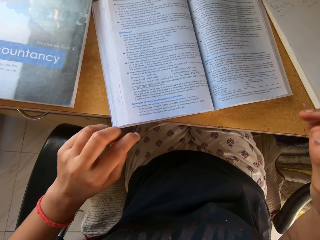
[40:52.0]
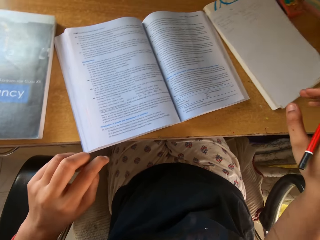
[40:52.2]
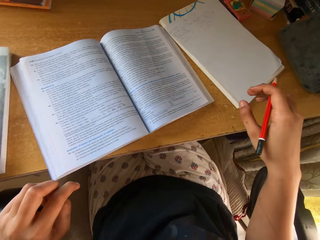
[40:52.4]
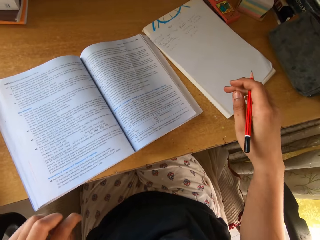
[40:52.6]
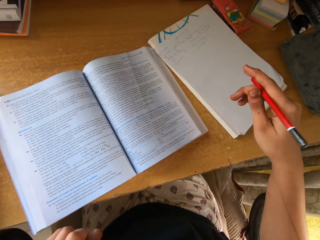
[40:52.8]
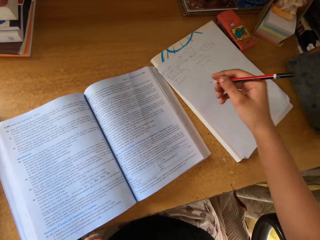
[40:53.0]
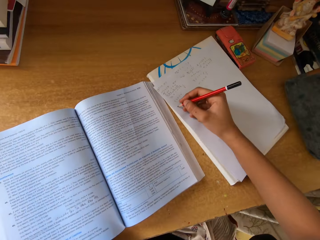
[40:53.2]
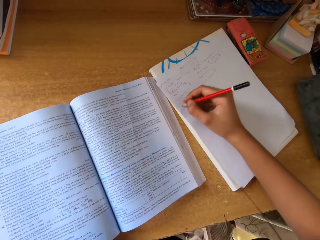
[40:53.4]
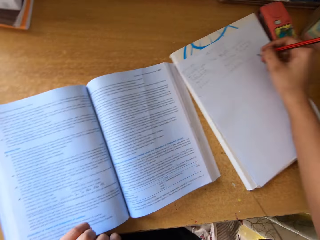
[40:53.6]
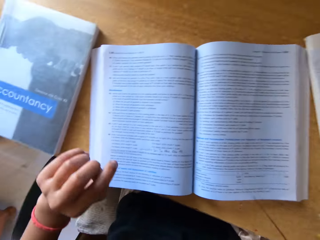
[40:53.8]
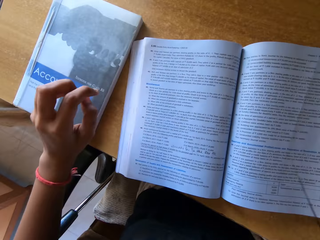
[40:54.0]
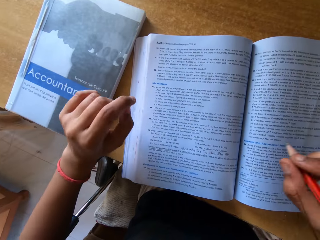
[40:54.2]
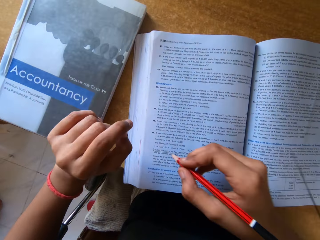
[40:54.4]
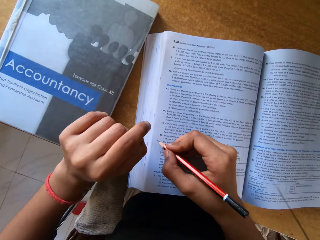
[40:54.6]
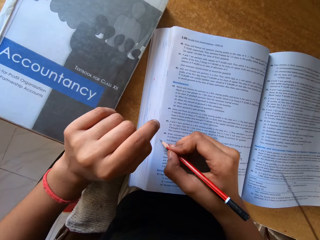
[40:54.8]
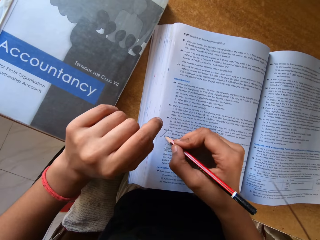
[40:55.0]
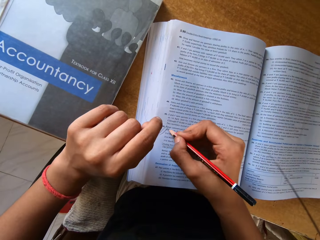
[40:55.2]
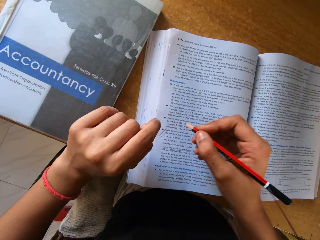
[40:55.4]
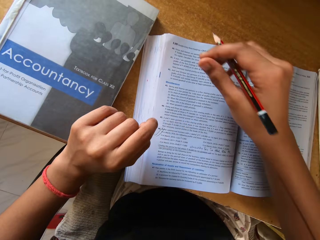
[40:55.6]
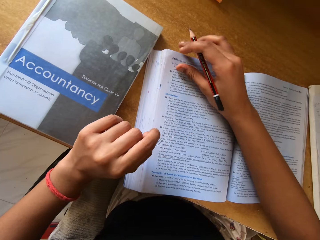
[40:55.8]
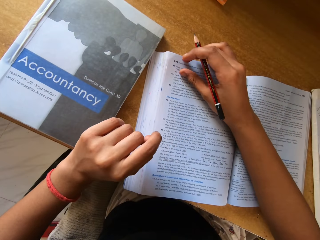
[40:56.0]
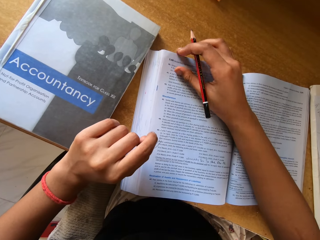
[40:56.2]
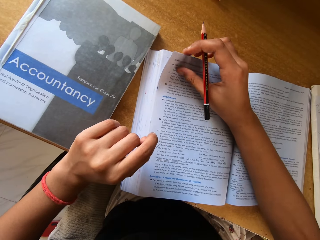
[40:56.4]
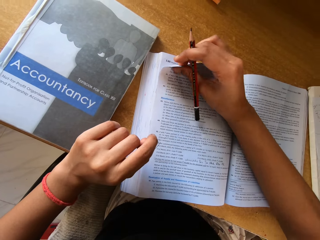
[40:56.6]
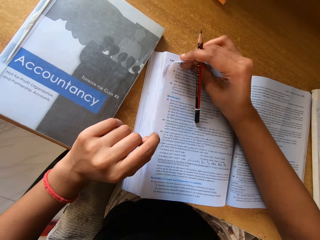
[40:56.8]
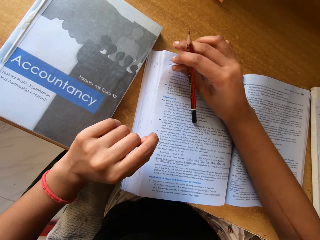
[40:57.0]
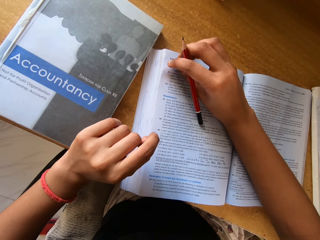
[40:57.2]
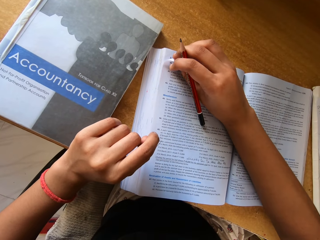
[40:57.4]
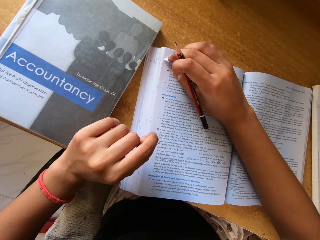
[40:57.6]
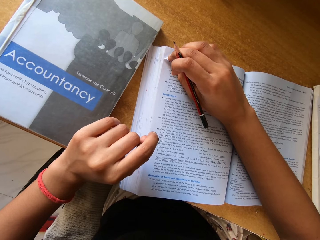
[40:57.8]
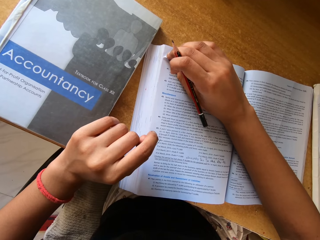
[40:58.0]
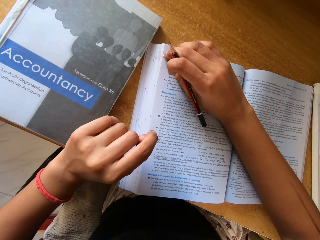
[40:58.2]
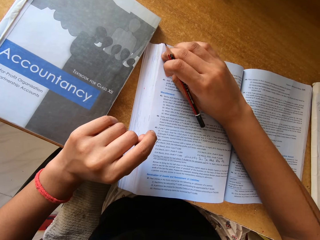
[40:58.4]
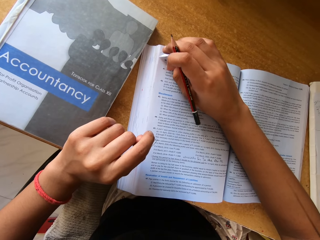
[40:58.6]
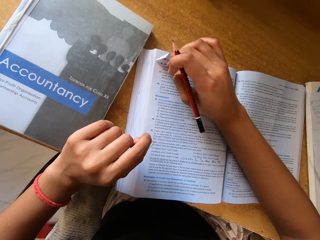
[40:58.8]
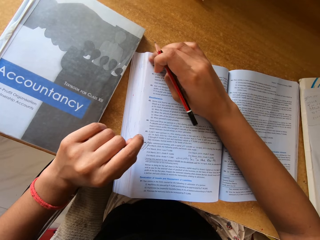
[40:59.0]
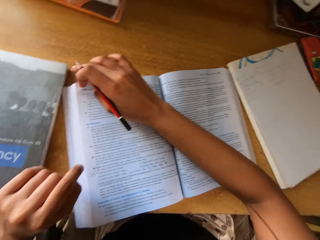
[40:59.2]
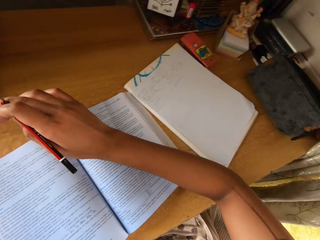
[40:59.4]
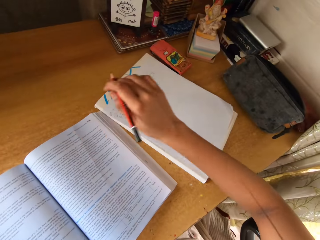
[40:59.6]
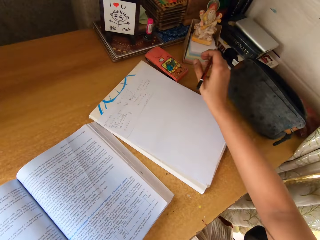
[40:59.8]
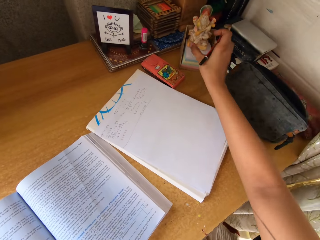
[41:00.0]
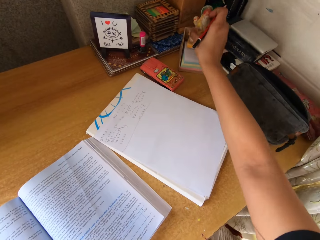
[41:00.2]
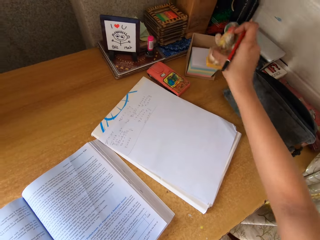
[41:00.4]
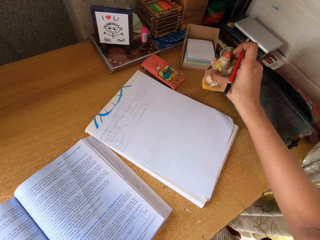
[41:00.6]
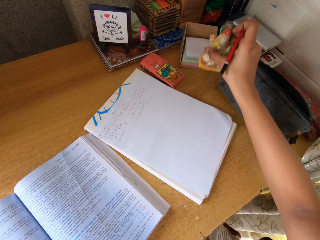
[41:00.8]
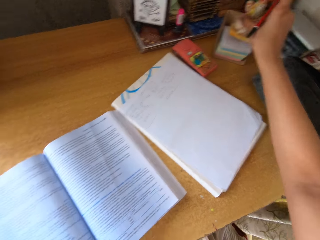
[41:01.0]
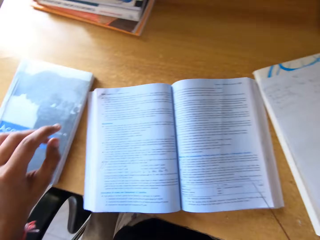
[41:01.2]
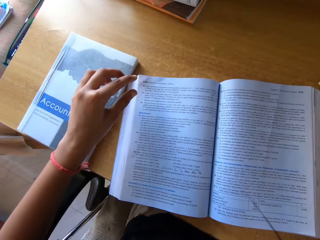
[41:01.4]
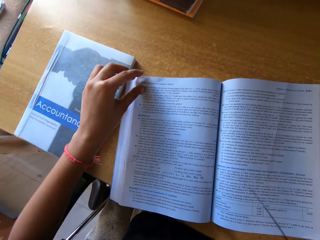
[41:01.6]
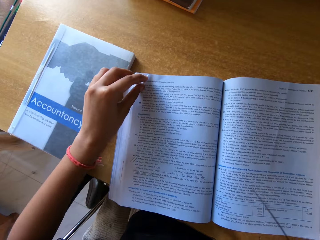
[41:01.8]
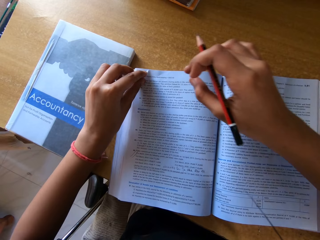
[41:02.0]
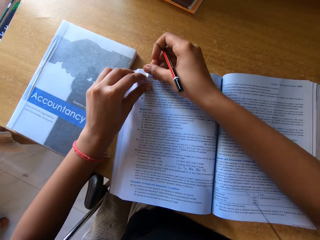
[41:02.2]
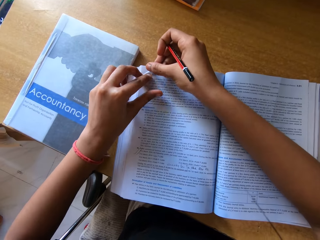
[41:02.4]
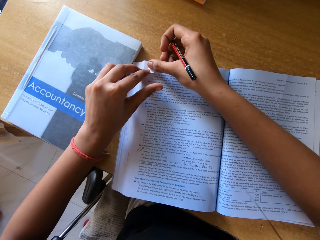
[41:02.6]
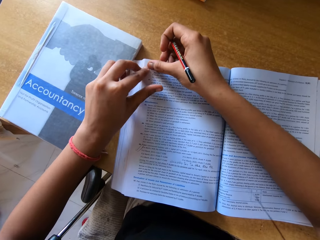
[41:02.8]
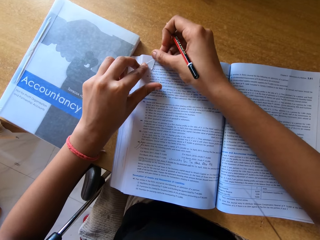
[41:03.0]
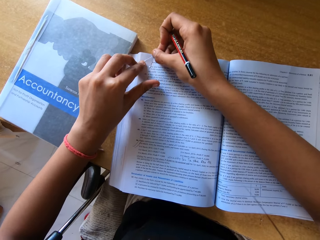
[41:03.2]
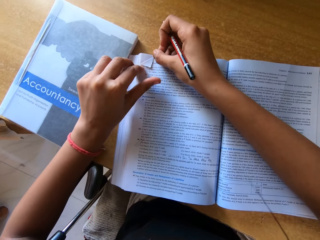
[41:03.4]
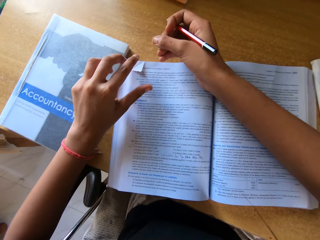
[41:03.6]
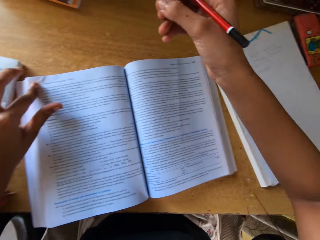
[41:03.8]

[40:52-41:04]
The camera wearer withdraws the left hand from the book. She draws a line on a paper with a pencil. She looks around and turns on the left. She marks the textbook with a pencil. She folds a page. She looks around, picks up a figurine or doll, moves the figurine, and returns the doll. She turns back to her normal position and looks around. She holds the page and folds the page with both hands.

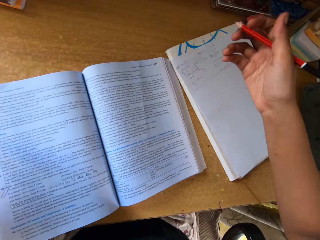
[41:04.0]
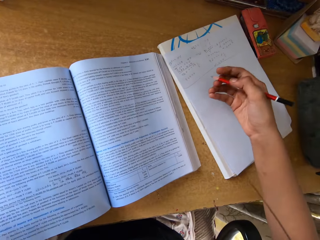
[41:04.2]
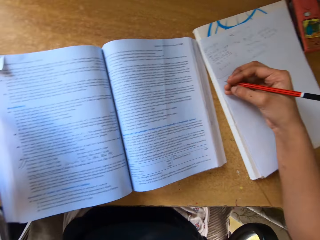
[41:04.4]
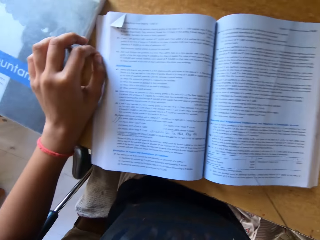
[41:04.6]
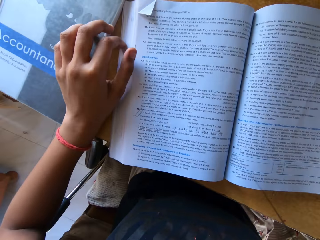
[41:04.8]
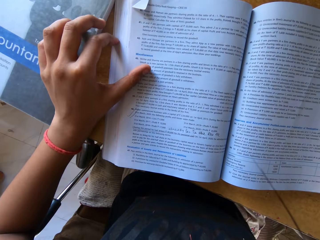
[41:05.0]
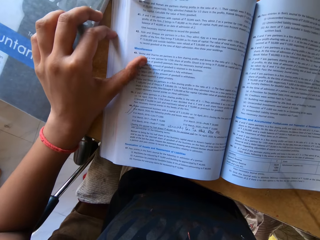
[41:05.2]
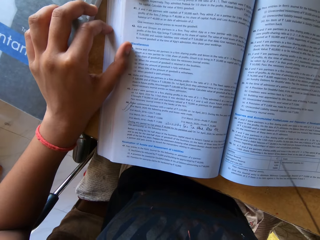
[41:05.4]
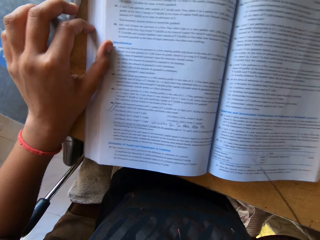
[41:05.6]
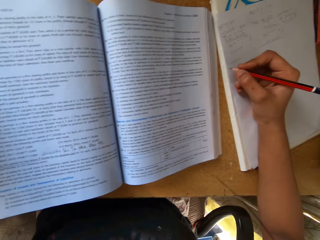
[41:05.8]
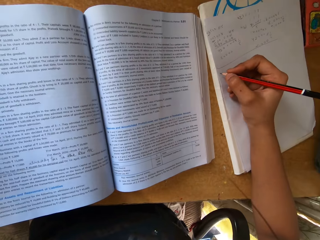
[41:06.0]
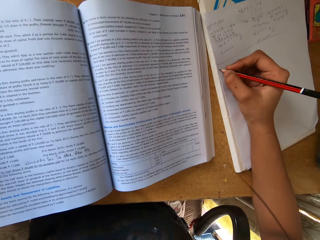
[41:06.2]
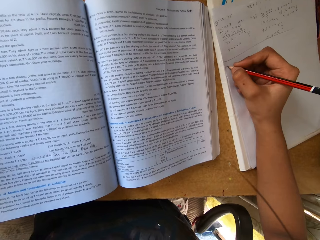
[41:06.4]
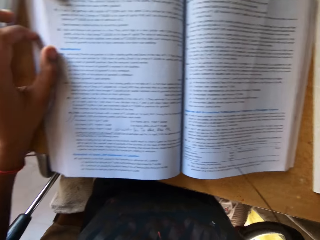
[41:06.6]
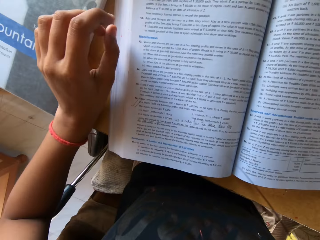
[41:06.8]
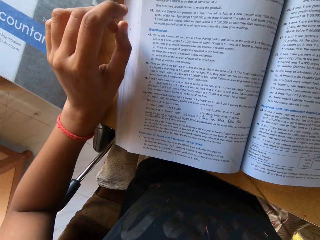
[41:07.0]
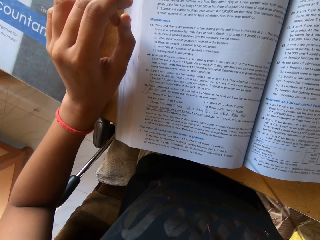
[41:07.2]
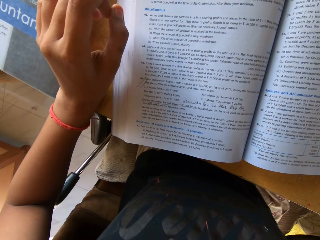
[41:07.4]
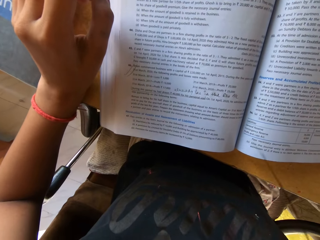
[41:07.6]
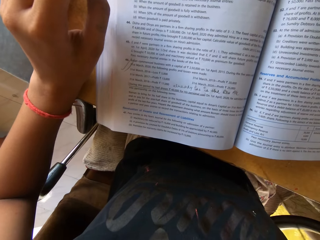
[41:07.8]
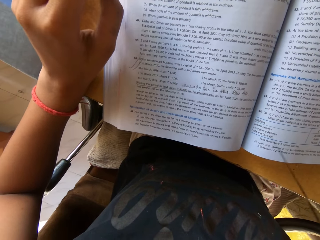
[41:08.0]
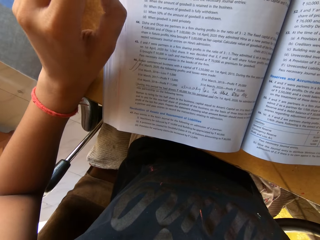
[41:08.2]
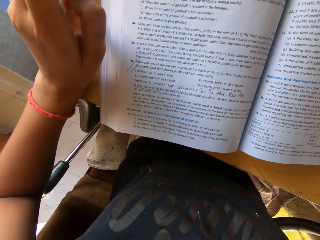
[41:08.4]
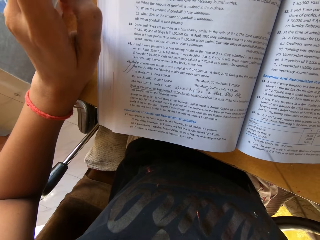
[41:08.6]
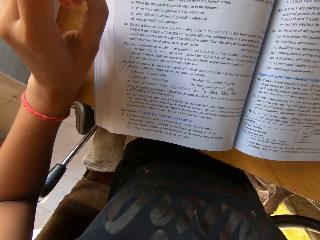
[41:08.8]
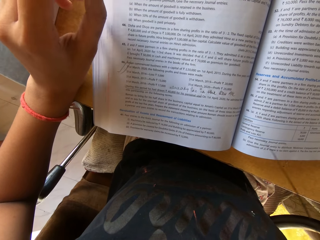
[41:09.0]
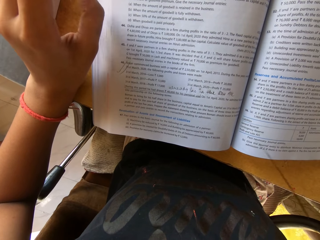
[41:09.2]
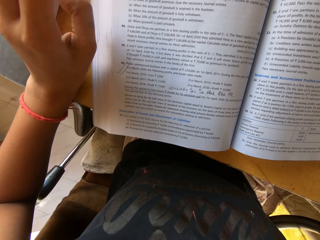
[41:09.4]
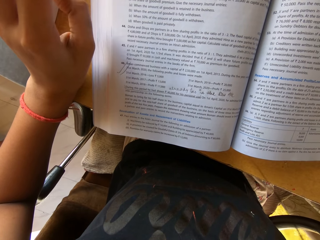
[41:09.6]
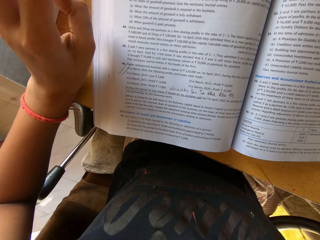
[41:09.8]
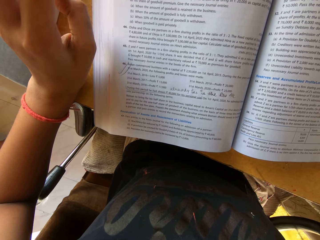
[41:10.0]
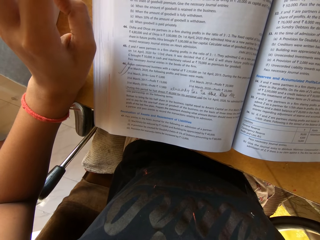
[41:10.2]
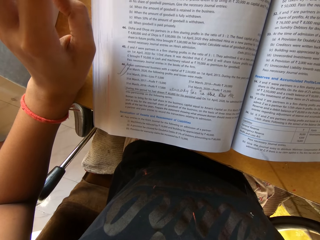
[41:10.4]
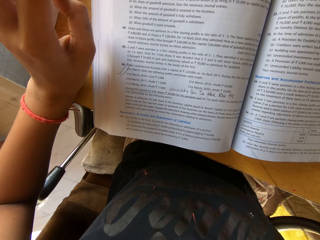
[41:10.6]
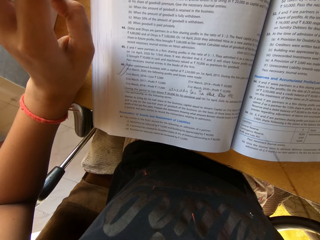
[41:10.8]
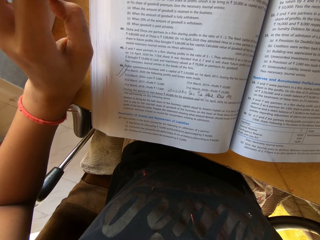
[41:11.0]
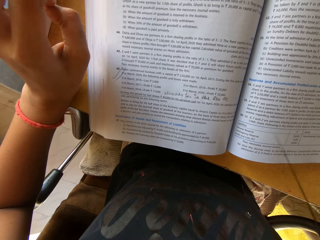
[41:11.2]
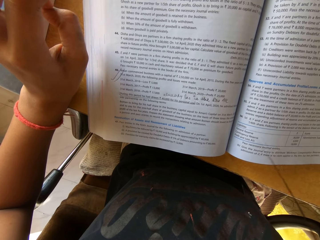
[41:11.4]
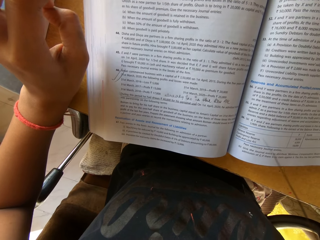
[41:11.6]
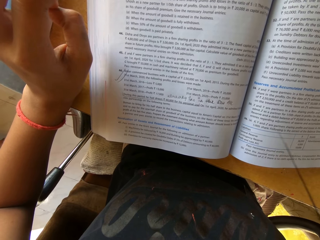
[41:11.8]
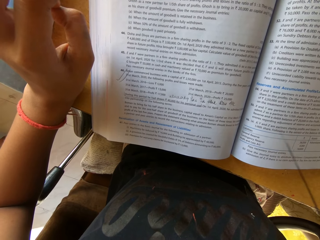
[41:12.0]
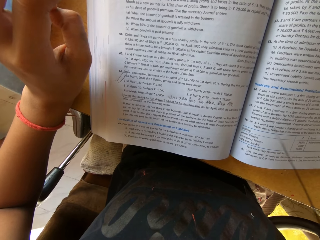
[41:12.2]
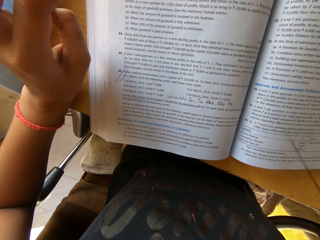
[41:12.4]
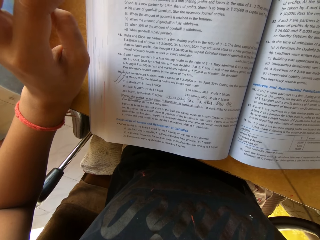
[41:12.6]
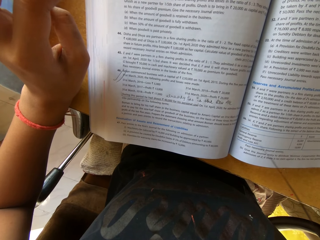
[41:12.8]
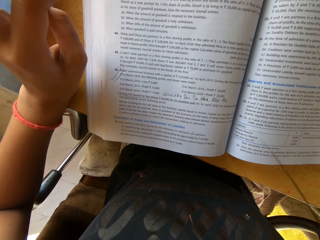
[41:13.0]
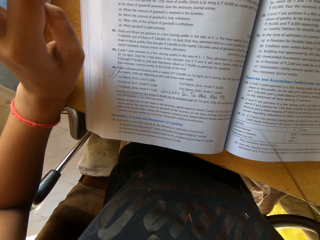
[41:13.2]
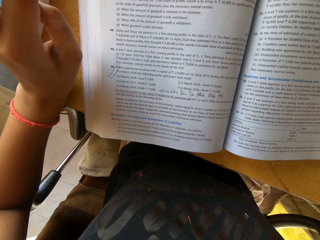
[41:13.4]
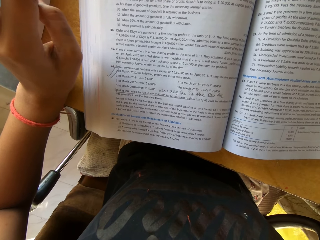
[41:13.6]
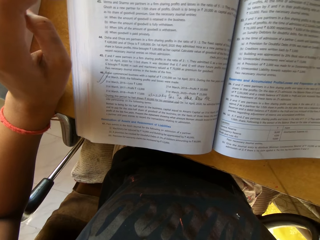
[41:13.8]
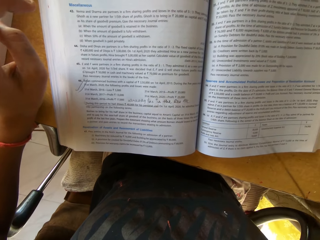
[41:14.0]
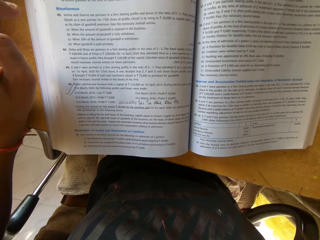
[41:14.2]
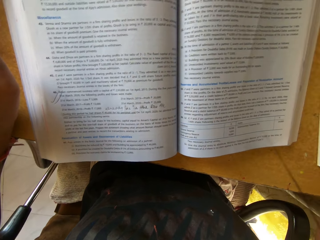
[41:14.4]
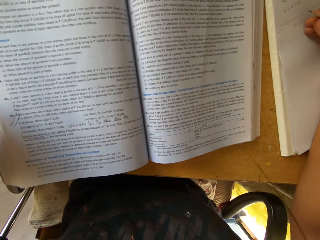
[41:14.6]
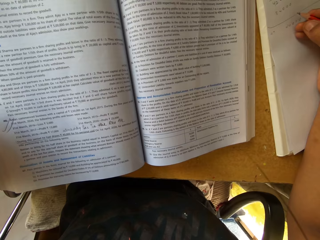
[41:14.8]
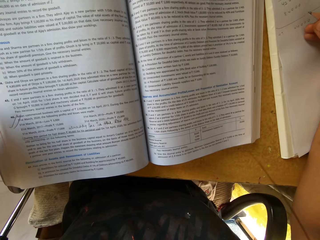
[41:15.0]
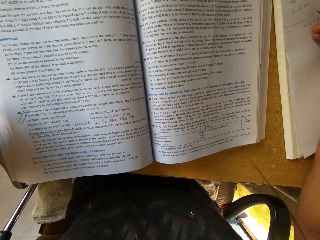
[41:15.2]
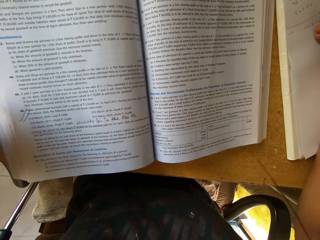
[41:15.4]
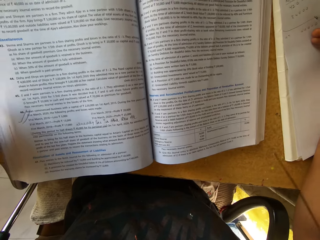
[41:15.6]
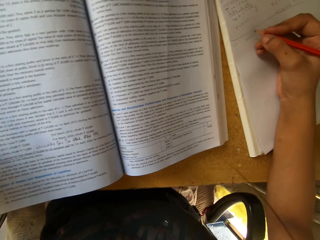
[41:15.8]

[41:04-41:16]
The camera wearer withdraws her hands from the book. She turns around. She holds the textbook and reads from the book. She looks around. She writes with a pencil on a paper. She turns around. She reads from the book. She rubs her left hand fingers. She reads from the book. She looks around and turns around.
